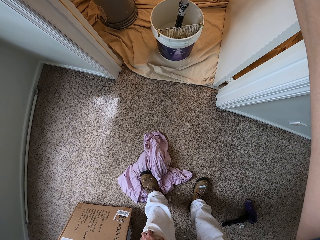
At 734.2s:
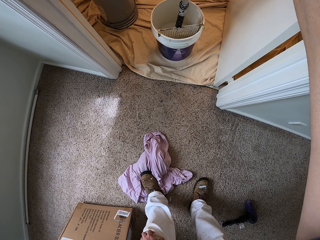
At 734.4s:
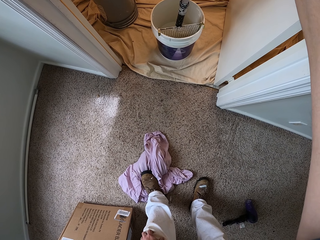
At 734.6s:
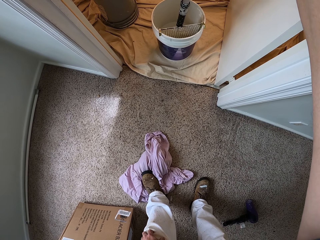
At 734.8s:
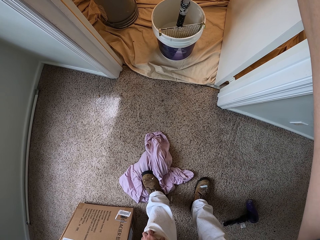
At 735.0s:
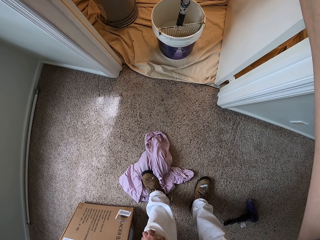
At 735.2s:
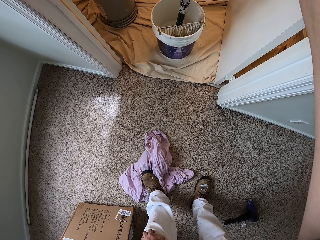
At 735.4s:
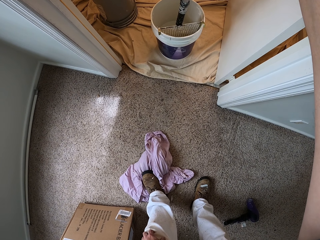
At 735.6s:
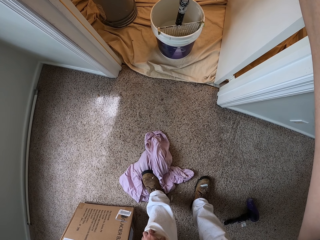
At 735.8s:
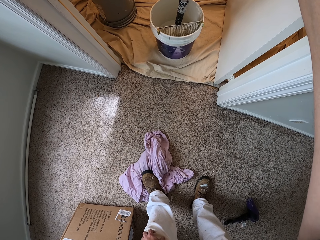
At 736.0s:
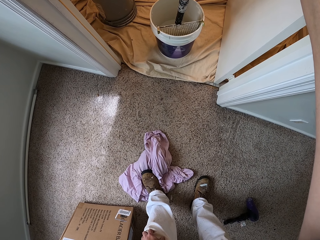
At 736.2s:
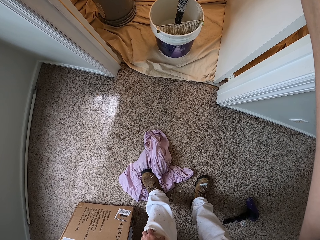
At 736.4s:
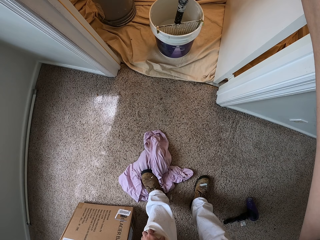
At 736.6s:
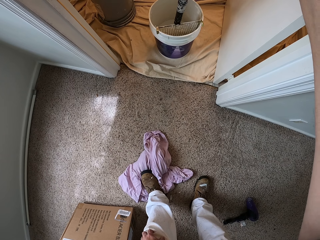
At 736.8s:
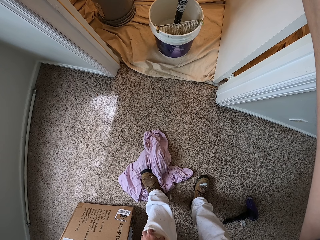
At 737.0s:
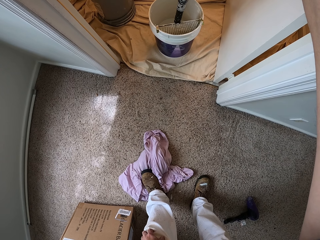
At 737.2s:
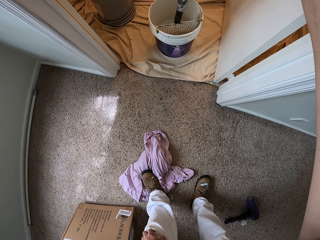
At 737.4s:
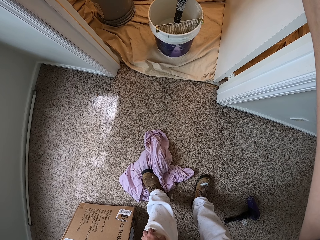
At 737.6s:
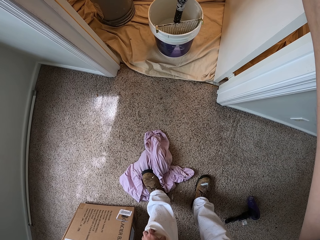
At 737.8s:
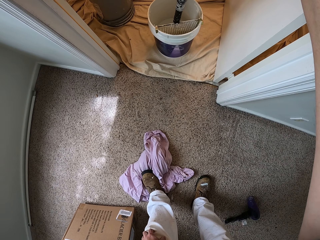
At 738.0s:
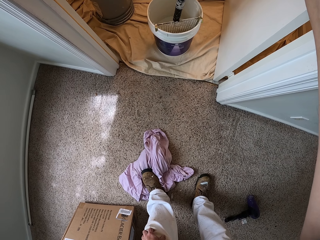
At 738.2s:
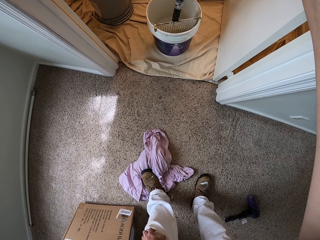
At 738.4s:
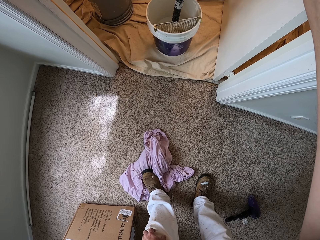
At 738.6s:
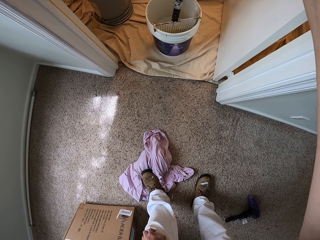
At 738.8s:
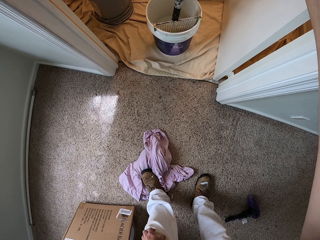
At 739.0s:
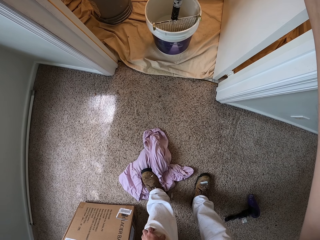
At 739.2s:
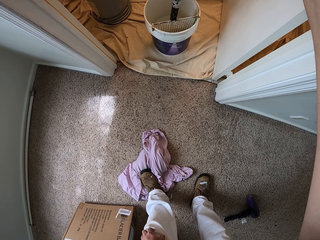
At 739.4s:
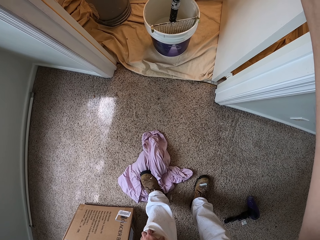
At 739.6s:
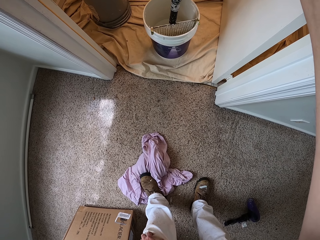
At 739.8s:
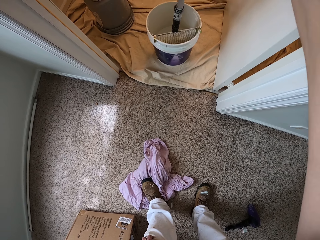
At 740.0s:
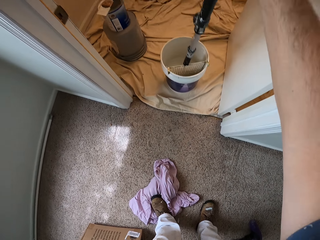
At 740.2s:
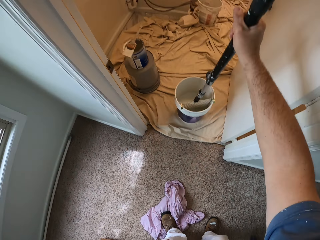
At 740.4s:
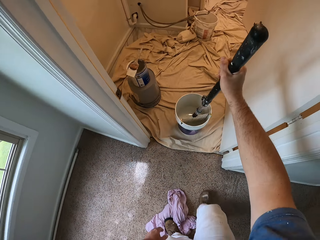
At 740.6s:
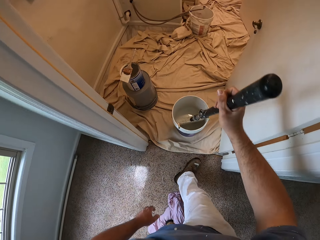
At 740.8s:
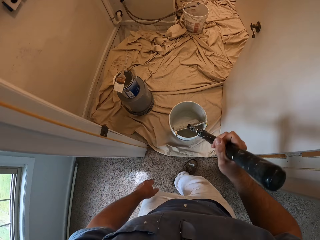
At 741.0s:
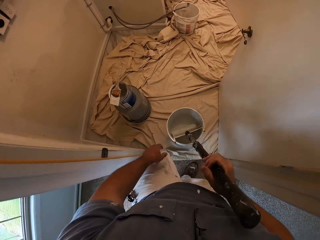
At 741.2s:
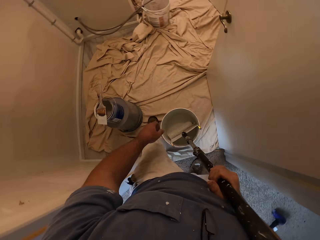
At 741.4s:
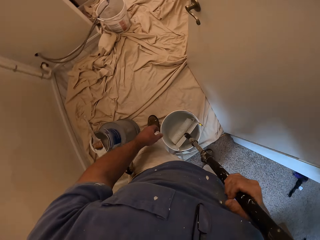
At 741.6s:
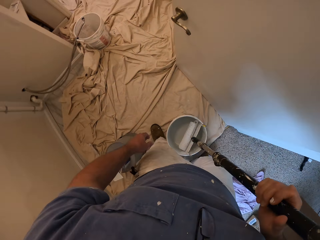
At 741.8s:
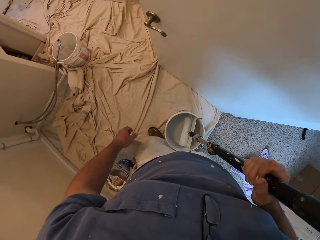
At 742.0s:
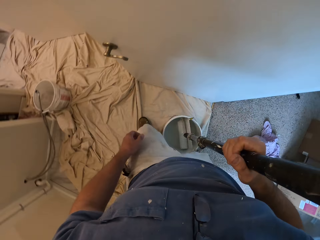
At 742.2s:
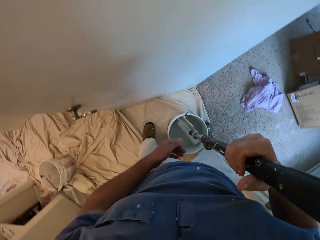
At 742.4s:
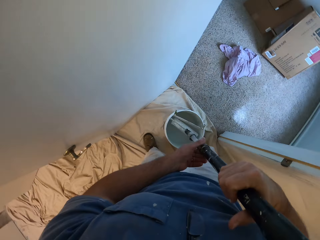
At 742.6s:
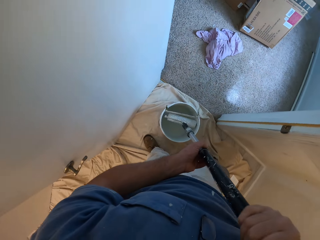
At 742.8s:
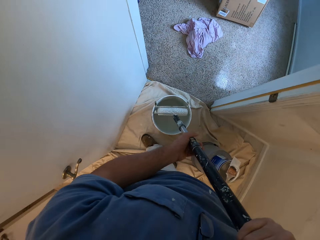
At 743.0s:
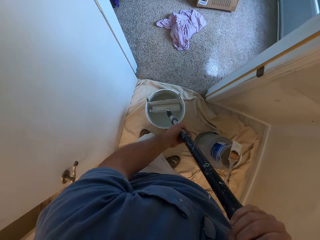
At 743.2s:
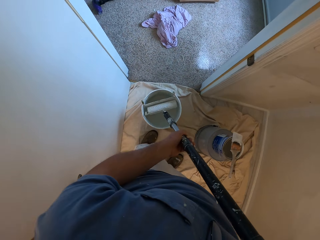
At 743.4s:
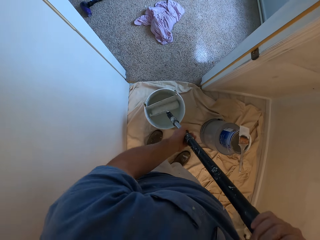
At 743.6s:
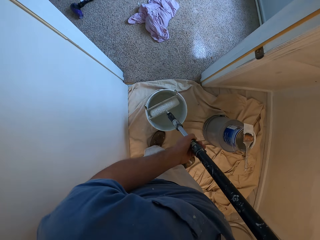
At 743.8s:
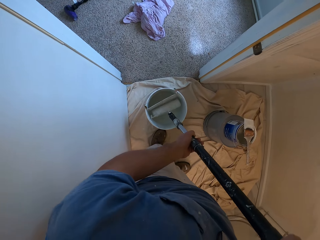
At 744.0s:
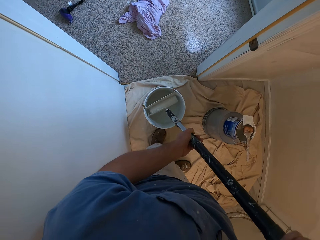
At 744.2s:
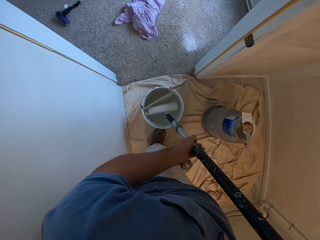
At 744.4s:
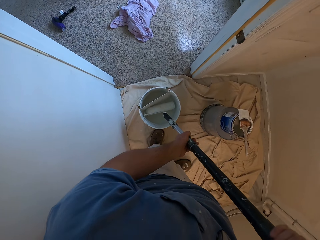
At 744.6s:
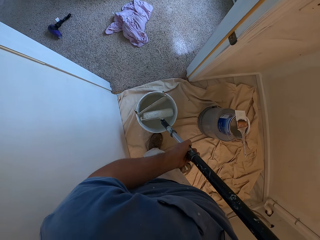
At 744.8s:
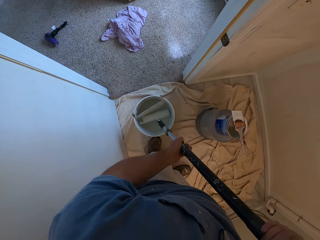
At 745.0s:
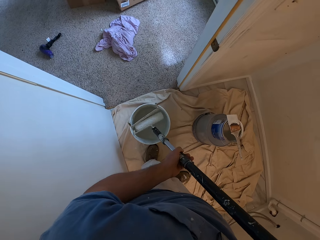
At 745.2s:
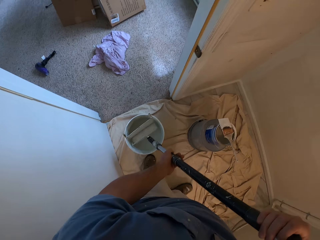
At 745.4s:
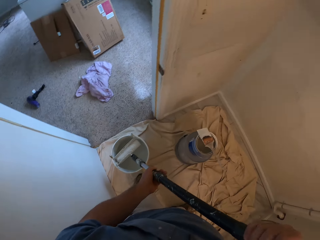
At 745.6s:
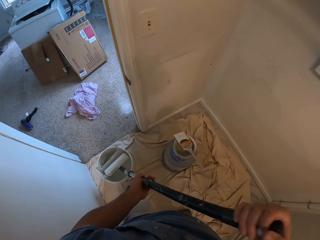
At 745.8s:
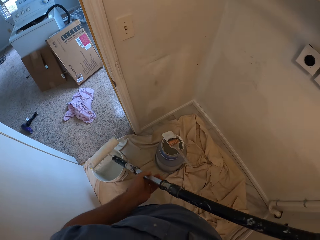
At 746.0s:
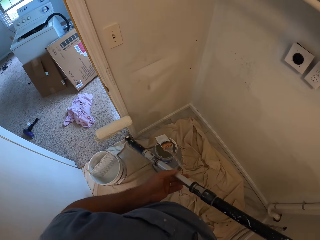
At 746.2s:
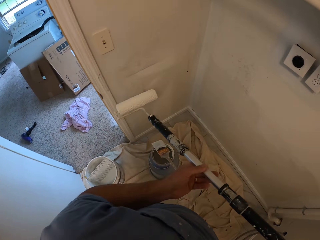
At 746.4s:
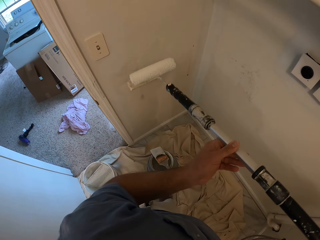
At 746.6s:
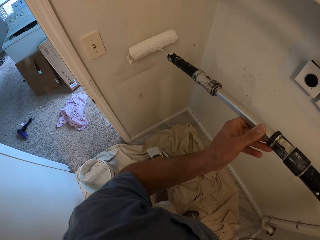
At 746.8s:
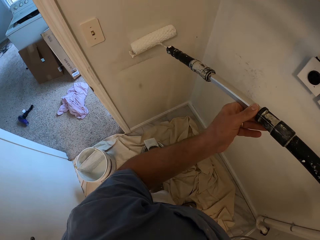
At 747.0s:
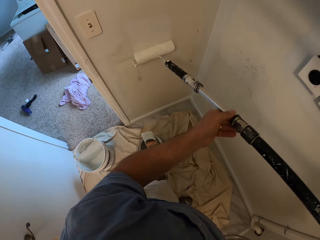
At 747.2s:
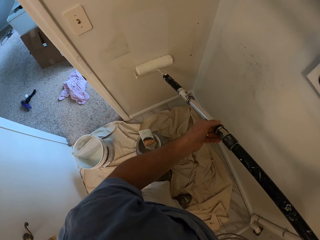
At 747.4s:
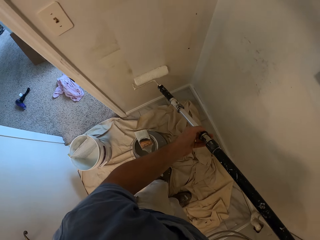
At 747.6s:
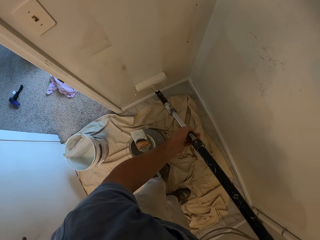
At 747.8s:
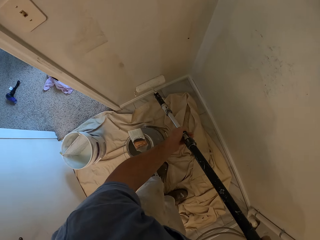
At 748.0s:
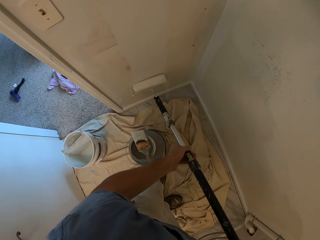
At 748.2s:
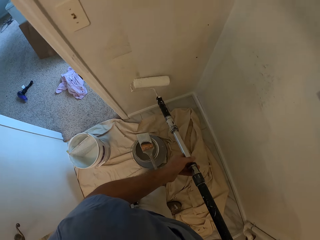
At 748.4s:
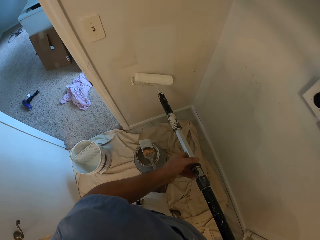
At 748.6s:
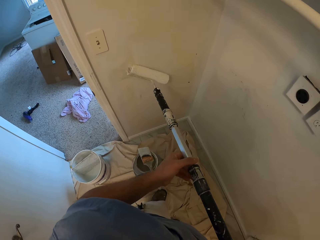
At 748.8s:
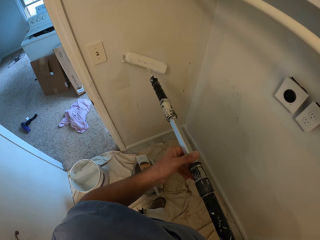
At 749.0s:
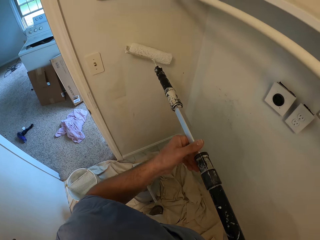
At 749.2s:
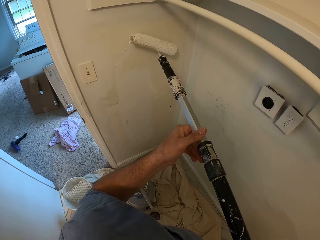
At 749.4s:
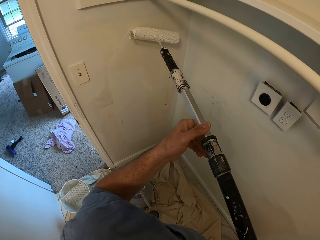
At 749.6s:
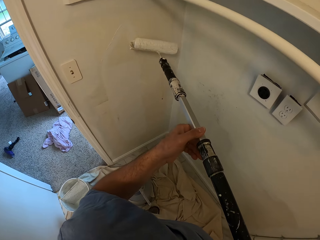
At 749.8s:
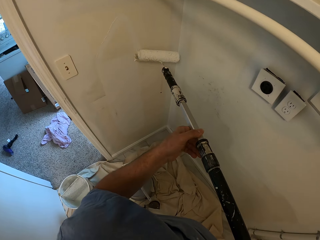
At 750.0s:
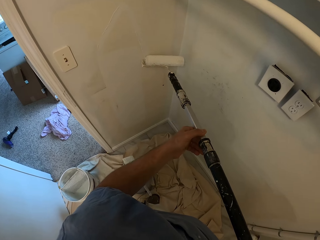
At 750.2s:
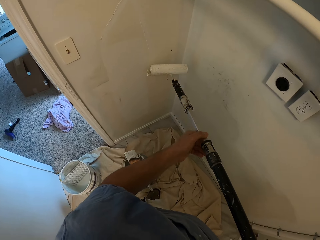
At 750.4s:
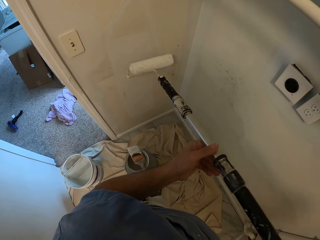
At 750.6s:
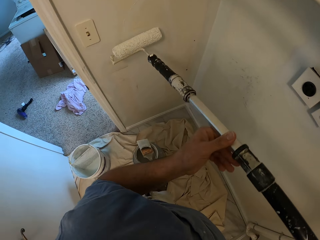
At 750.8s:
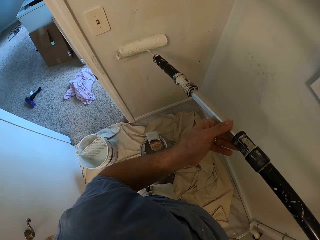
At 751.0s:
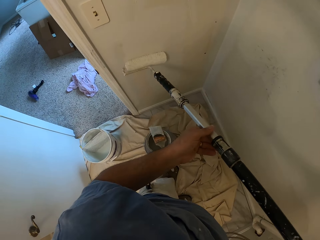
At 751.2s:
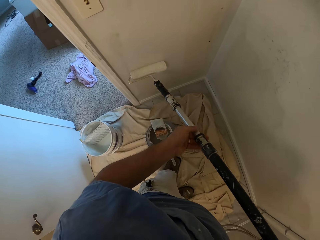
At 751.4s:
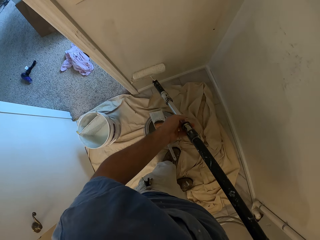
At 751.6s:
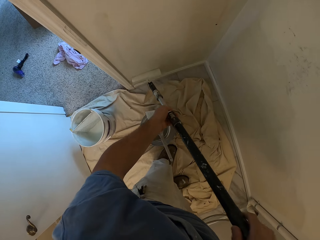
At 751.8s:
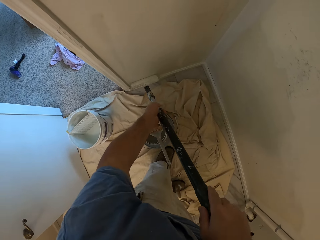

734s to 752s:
The camera wearer stands up, moves forward and turns around. He dips the roller paint brush inside a bucket of paint. He brings out the roller paint brush from the bucket with his hands. He paints the wall with the roller paint brush.
